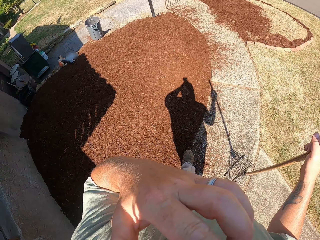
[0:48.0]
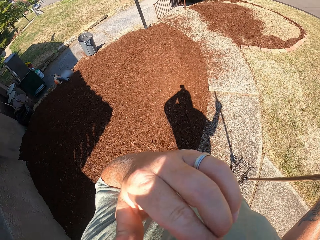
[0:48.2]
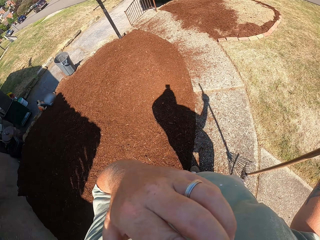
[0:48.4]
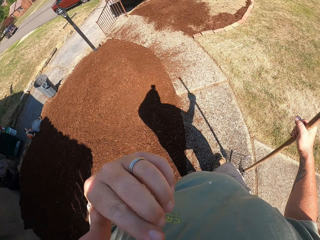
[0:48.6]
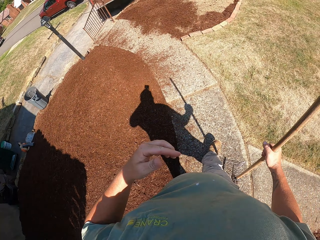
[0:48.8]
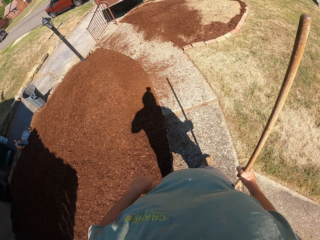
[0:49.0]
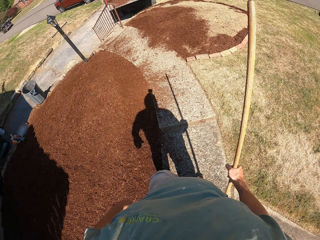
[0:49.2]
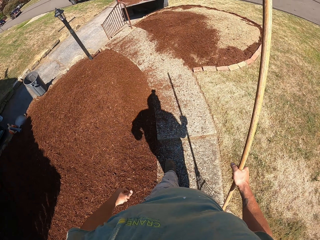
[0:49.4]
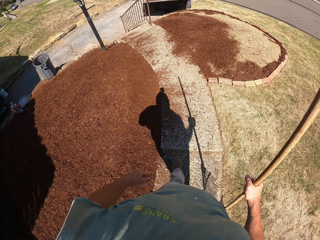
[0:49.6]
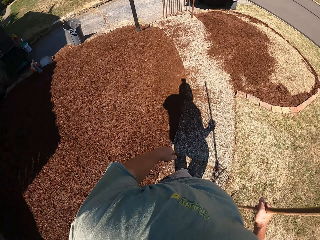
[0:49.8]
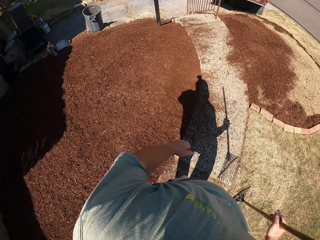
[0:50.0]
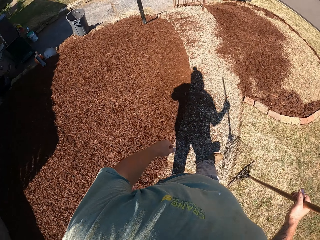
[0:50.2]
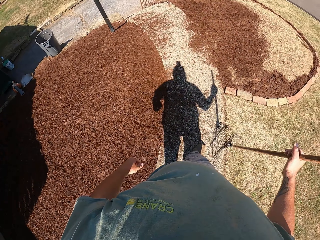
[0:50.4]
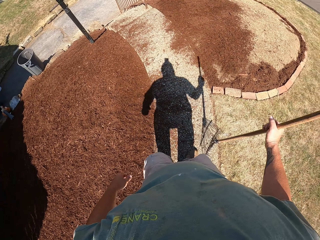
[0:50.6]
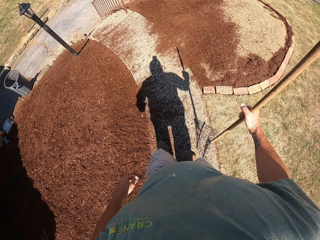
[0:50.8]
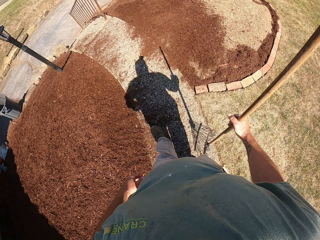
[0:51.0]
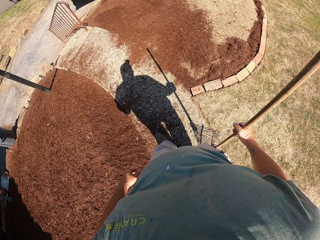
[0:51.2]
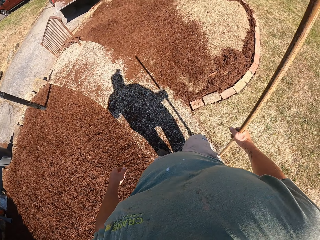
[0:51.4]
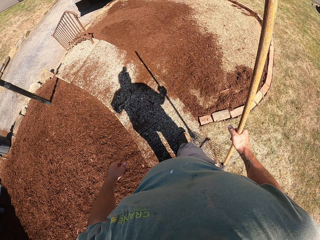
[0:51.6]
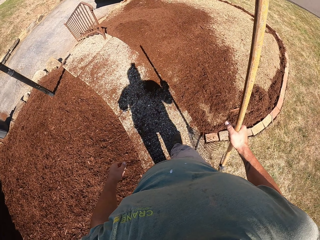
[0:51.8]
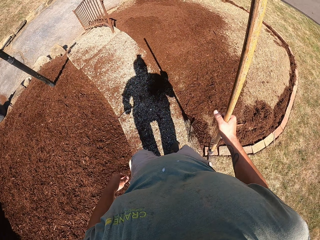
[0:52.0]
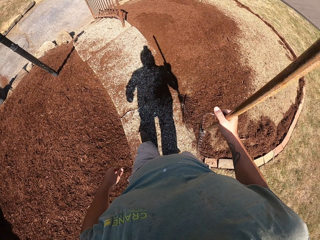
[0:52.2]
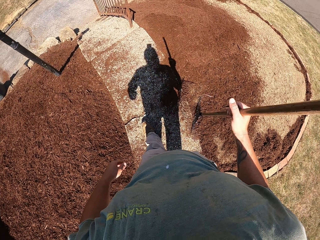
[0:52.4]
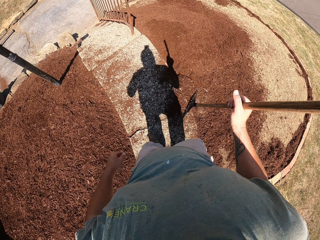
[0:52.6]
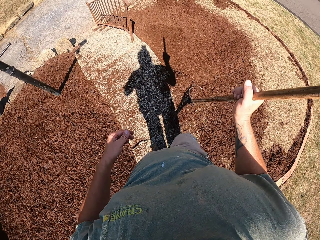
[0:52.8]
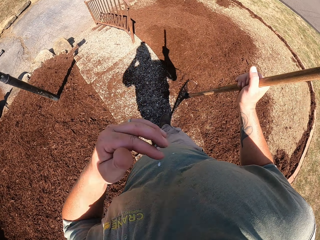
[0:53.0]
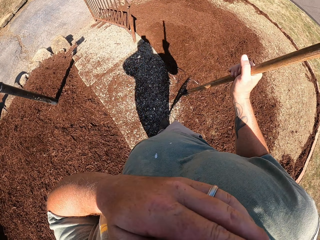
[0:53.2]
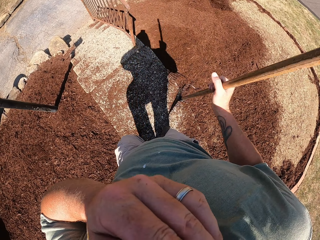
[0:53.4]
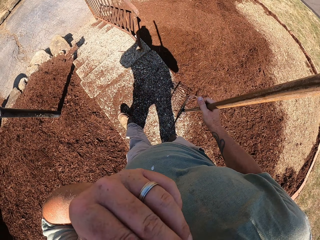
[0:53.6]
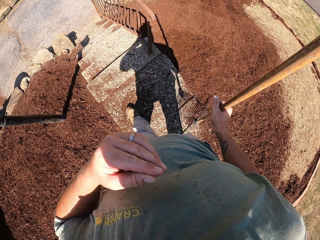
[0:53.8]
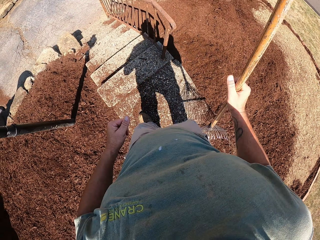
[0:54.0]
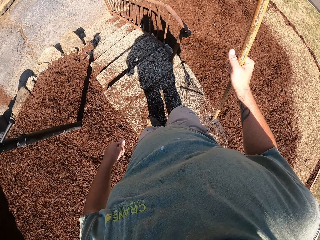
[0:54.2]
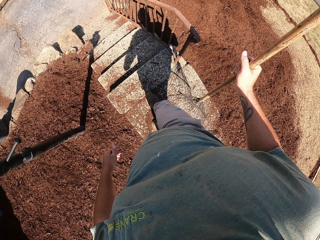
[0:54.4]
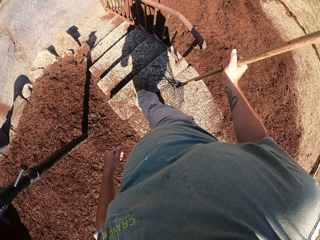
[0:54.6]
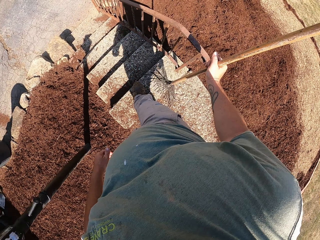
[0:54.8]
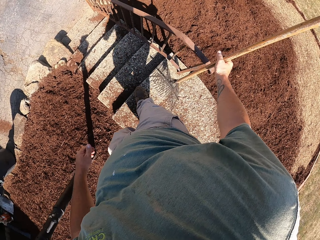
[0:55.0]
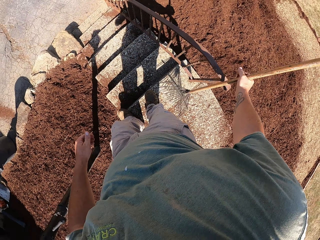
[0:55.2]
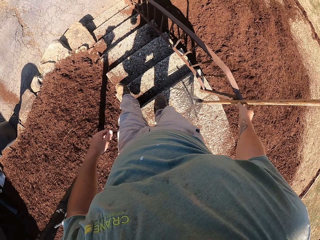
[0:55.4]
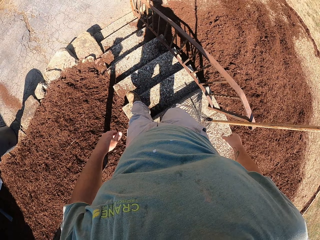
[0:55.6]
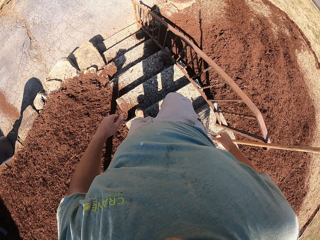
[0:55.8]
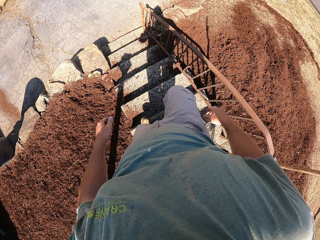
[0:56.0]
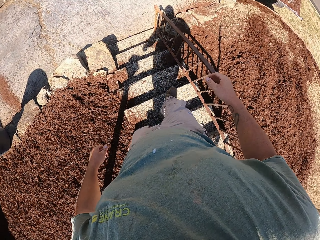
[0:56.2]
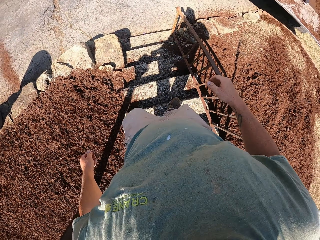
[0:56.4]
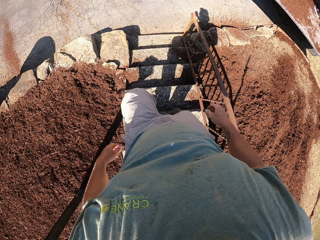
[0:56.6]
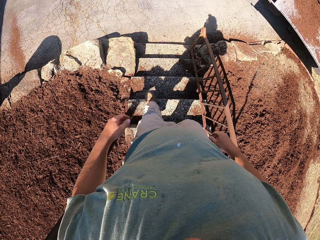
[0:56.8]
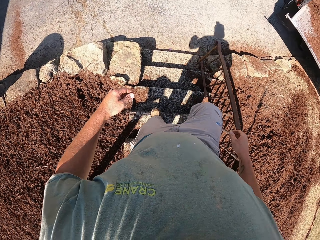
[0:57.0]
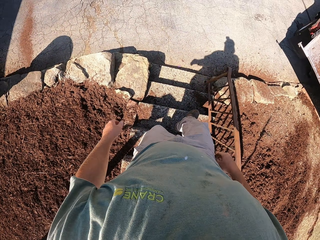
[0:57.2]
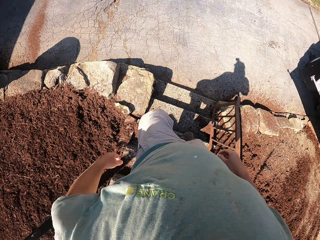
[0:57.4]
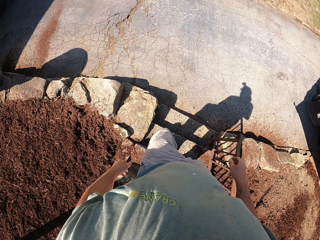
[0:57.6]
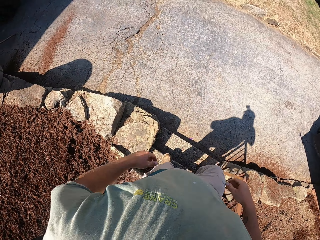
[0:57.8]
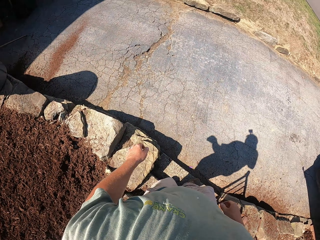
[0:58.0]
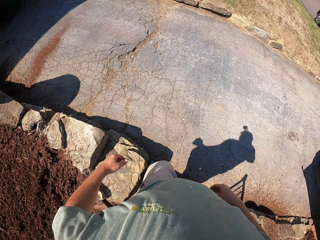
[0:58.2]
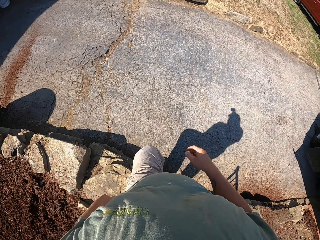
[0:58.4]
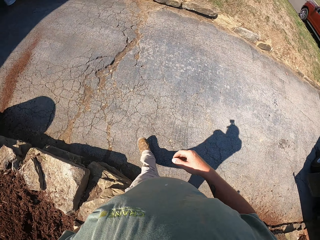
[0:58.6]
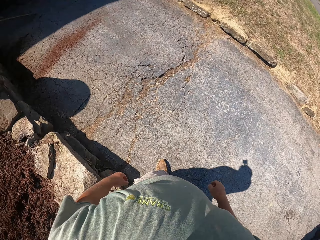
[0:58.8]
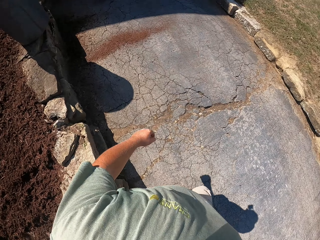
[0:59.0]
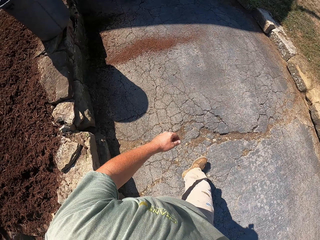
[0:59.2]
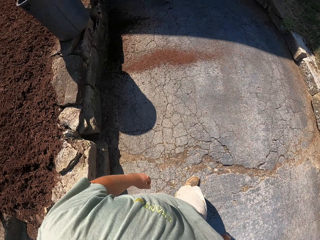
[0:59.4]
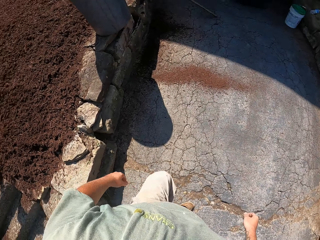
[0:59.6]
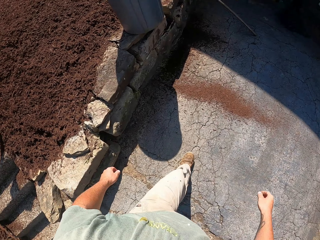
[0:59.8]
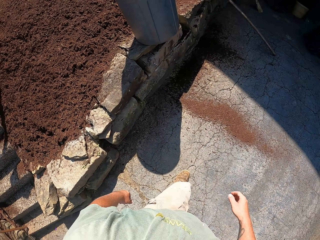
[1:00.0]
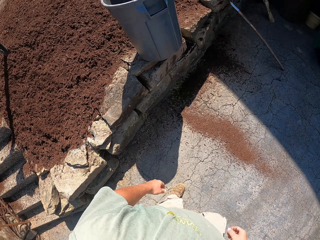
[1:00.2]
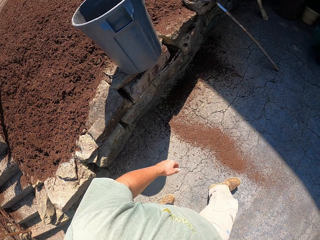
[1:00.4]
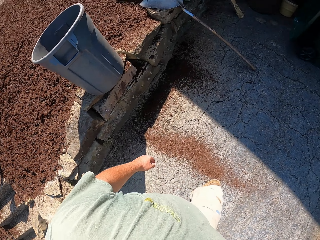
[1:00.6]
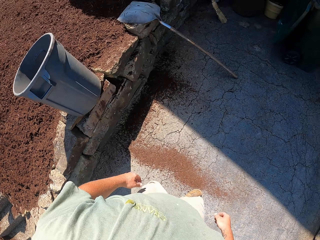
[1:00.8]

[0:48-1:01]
The camera wearer walks along the path. They walk down the stairs. They ditch the rake aside. They walk downstairs.

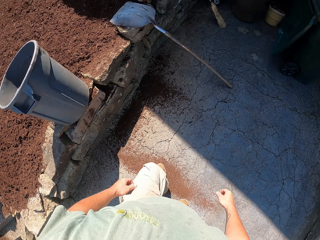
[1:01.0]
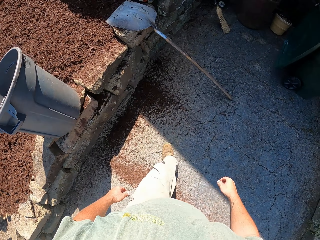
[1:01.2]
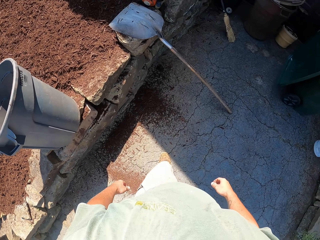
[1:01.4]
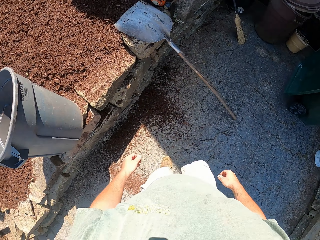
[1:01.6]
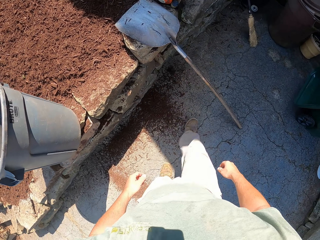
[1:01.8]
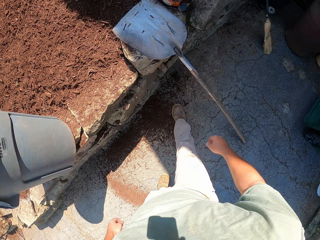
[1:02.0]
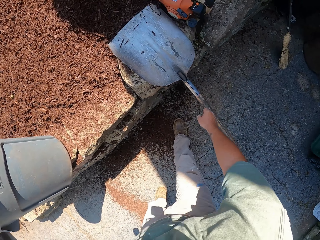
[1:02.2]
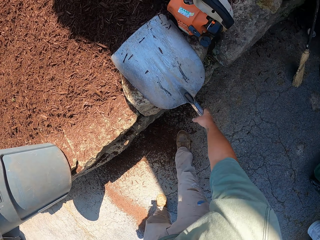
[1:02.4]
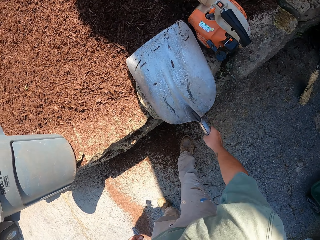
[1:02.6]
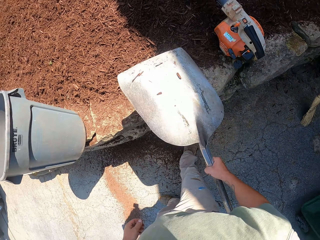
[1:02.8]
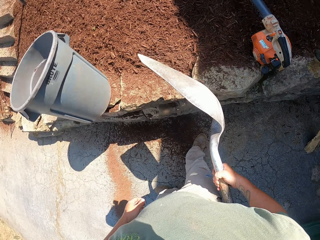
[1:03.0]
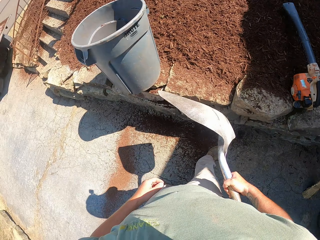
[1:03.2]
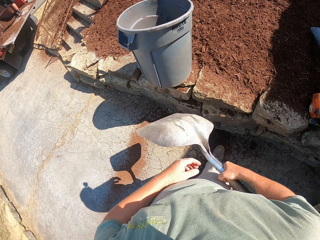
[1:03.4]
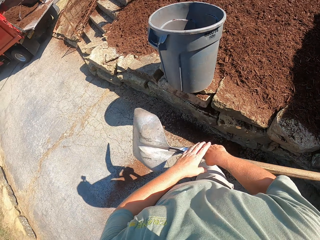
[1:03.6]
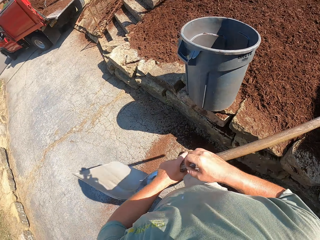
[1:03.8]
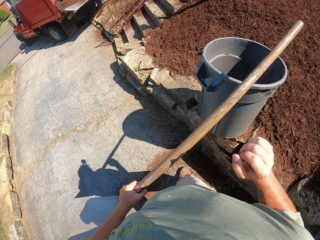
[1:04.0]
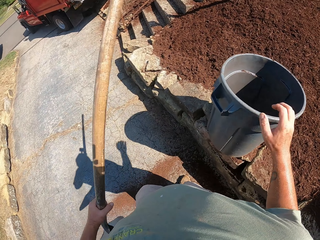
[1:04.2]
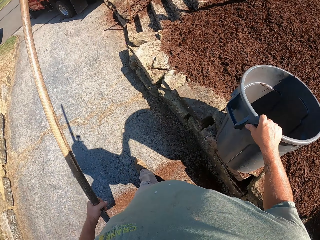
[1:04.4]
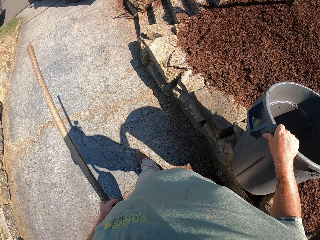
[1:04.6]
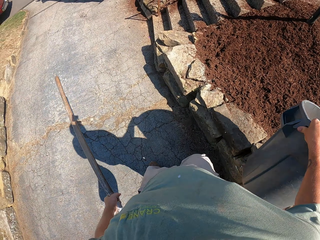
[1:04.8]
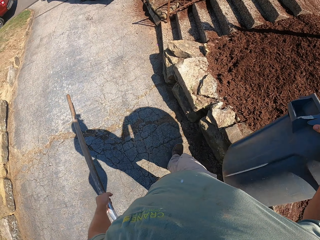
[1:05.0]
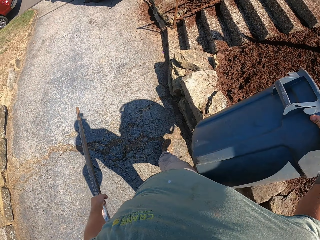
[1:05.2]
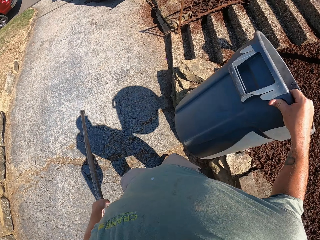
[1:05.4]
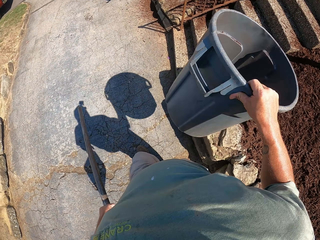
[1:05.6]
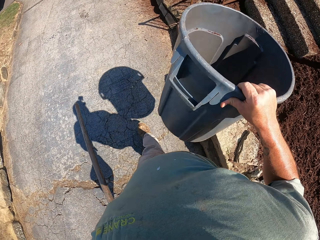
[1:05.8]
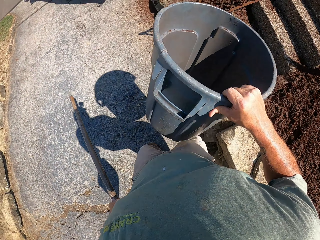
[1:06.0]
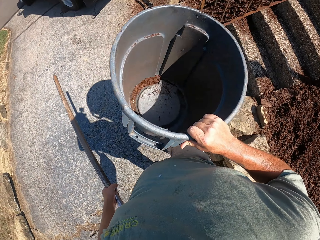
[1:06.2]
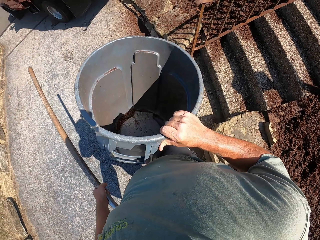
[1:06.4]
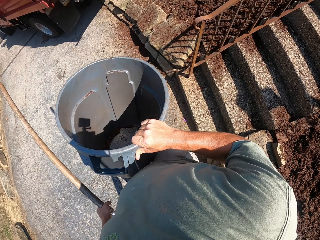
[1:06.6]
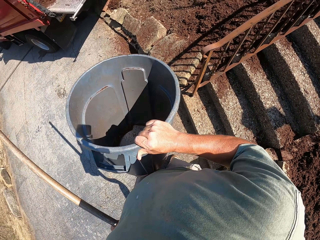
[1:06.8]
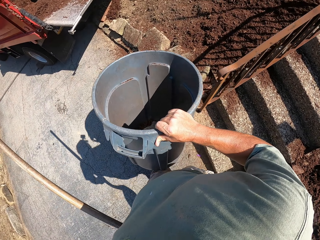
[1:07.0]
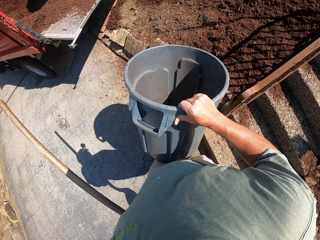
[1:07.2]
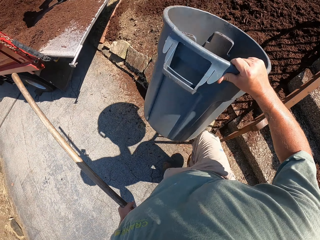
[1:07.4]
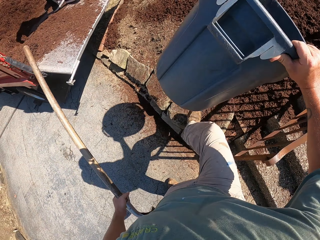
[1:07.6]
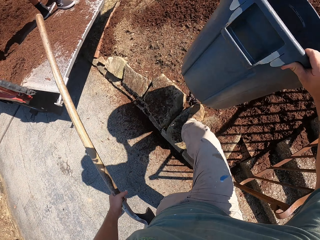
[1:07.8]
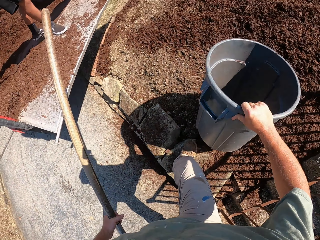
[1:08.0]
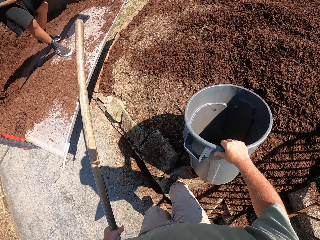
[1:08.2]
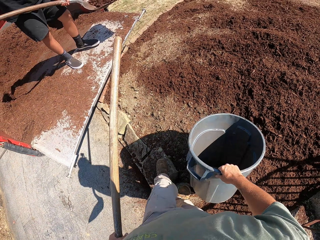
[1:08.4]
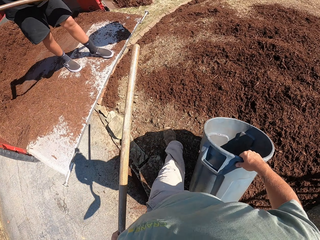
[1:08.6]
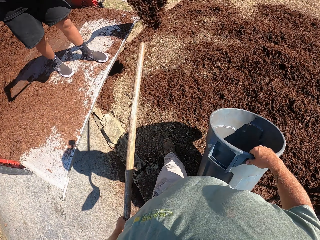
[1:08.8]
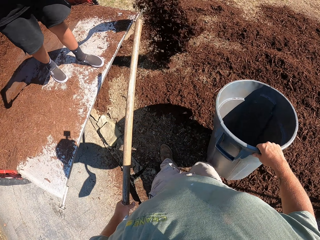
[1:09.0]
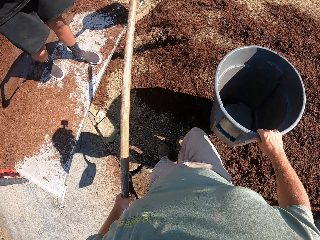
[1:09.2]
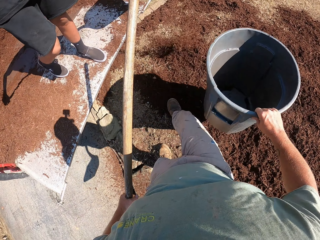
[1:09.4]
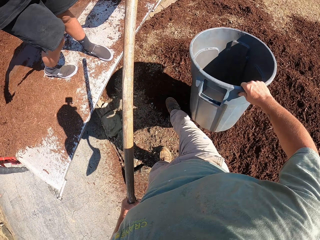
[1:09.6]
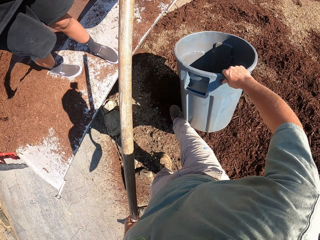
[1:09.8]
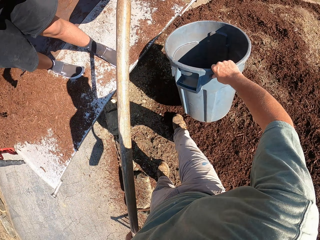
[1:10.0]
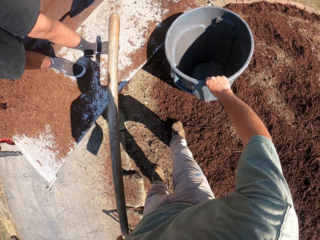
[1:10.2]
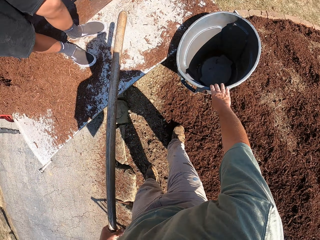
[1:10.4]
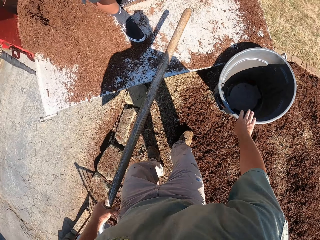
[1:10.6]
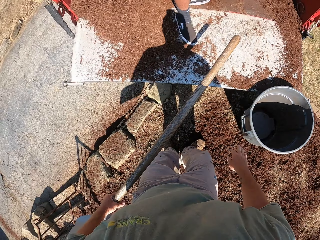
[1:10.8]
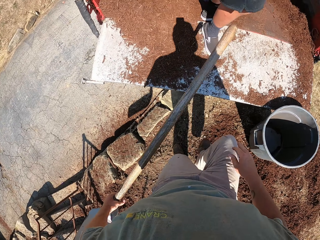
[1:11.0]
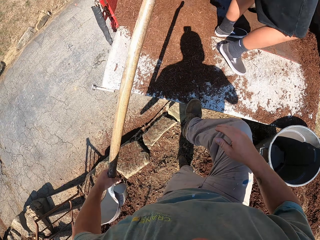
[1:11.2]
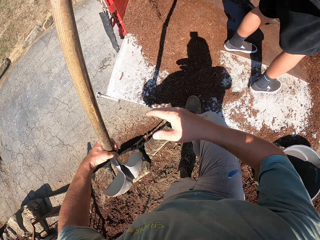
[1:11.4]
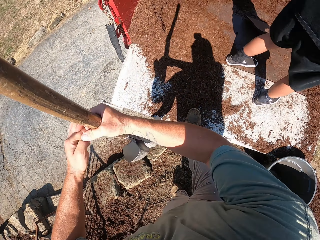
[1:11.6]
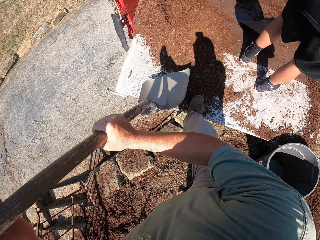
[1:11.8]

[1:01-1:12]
The camera wearer picks up a spade. They take up the bin. A man shovels loose soil from the back of the vehicle with a spade. The camera wearer puts the bin by the vehicle.
